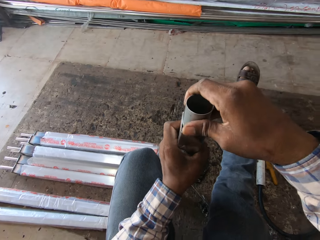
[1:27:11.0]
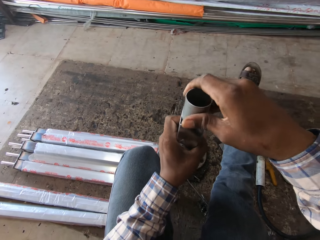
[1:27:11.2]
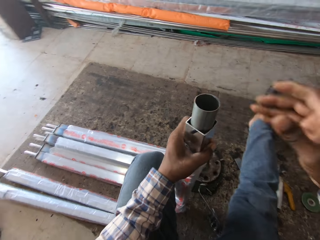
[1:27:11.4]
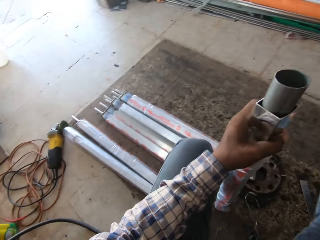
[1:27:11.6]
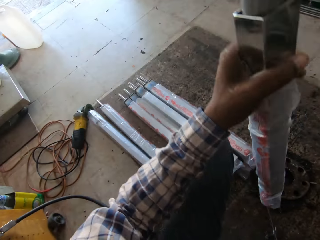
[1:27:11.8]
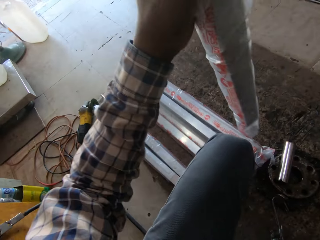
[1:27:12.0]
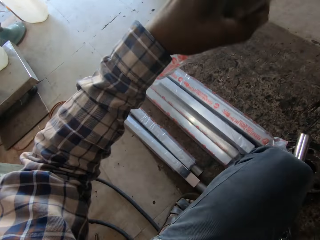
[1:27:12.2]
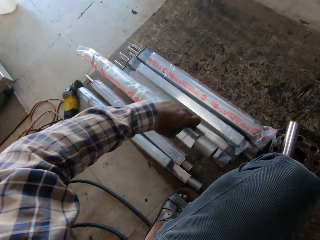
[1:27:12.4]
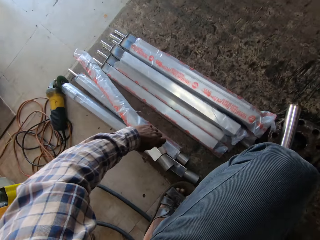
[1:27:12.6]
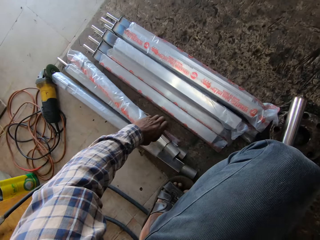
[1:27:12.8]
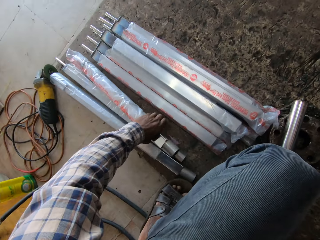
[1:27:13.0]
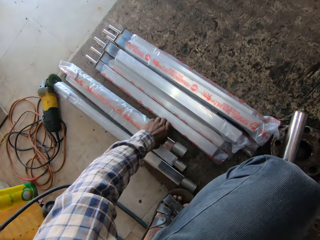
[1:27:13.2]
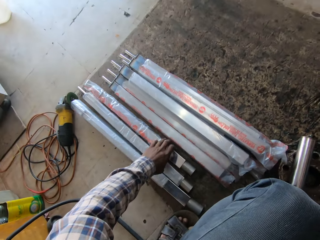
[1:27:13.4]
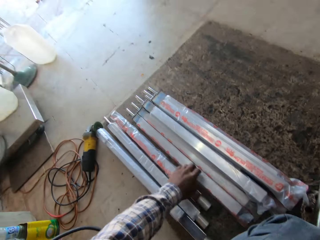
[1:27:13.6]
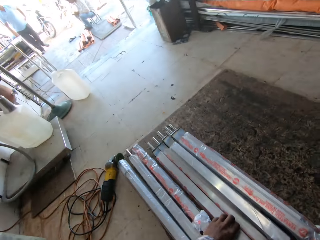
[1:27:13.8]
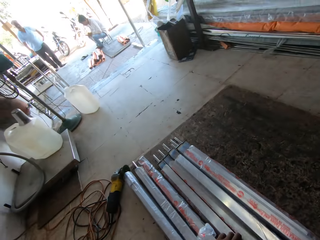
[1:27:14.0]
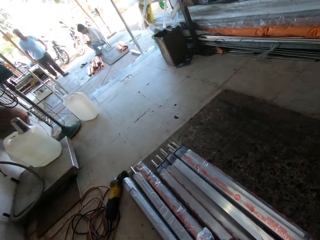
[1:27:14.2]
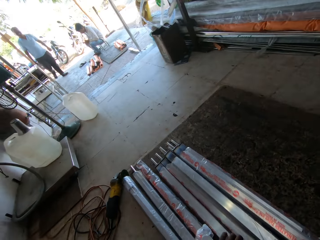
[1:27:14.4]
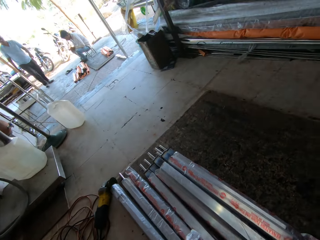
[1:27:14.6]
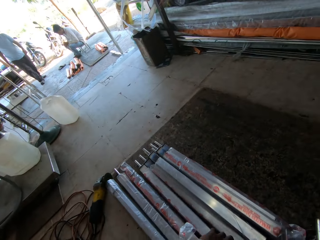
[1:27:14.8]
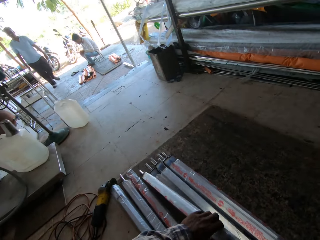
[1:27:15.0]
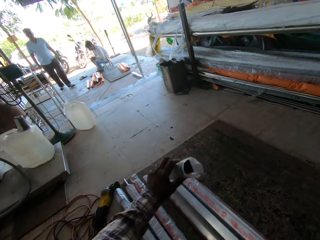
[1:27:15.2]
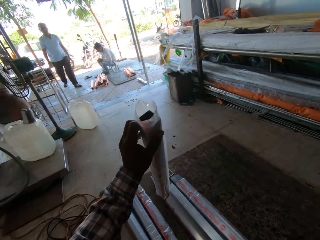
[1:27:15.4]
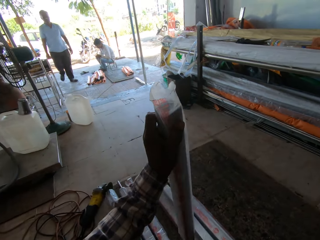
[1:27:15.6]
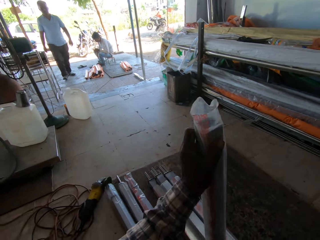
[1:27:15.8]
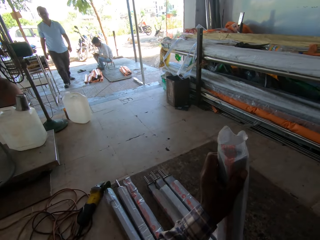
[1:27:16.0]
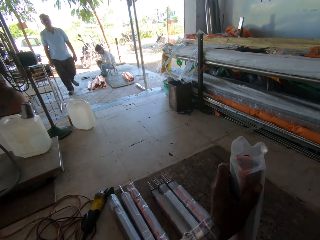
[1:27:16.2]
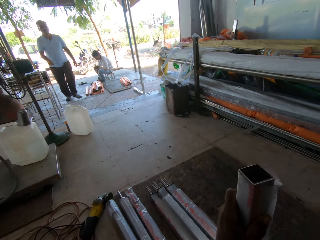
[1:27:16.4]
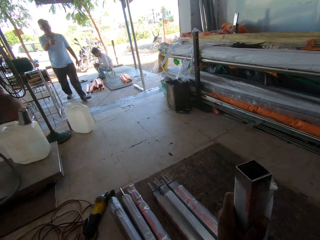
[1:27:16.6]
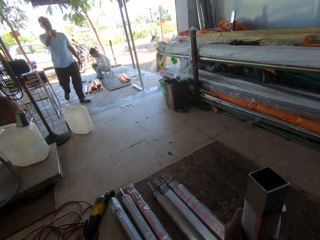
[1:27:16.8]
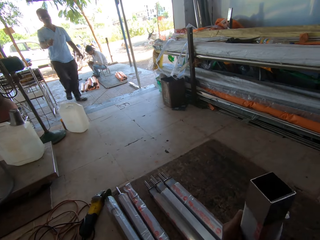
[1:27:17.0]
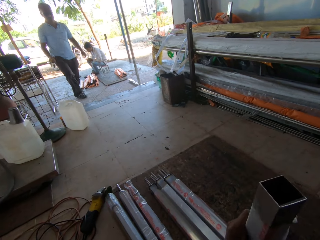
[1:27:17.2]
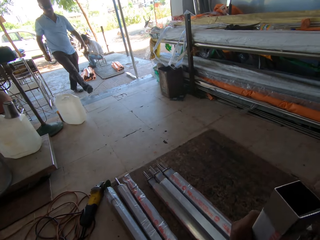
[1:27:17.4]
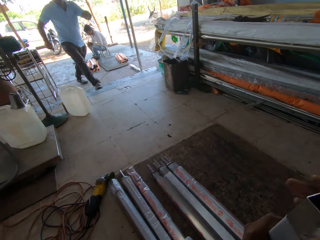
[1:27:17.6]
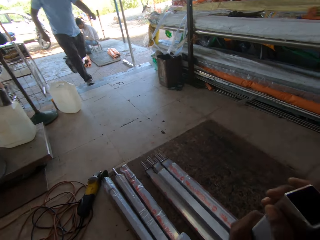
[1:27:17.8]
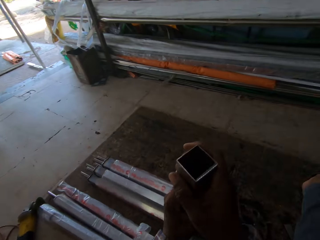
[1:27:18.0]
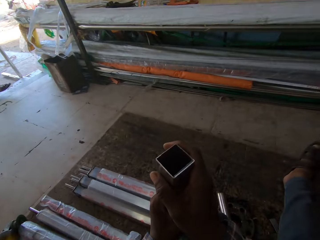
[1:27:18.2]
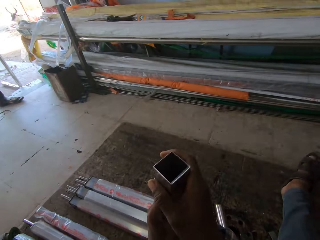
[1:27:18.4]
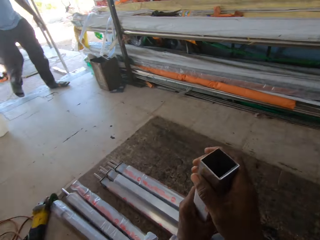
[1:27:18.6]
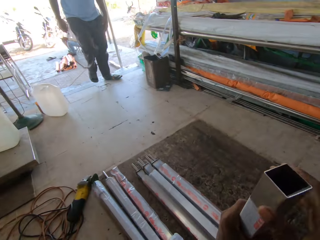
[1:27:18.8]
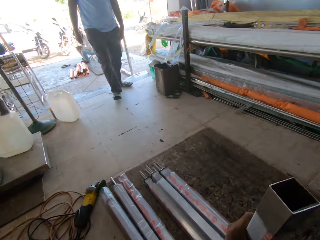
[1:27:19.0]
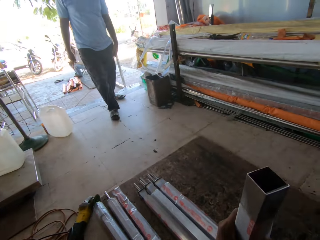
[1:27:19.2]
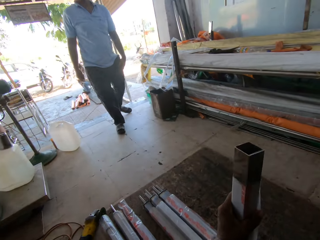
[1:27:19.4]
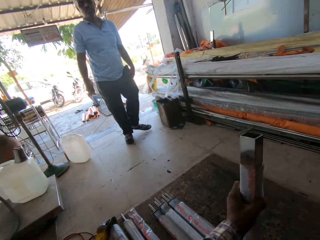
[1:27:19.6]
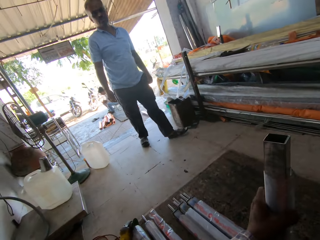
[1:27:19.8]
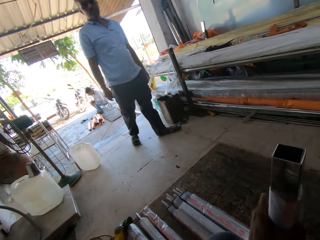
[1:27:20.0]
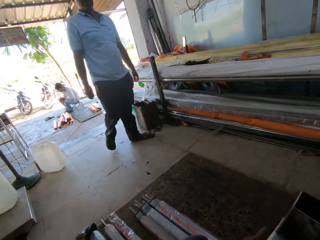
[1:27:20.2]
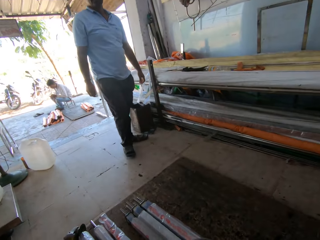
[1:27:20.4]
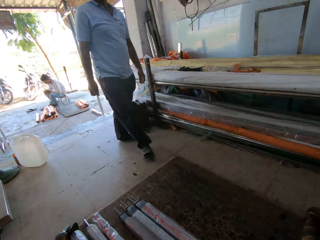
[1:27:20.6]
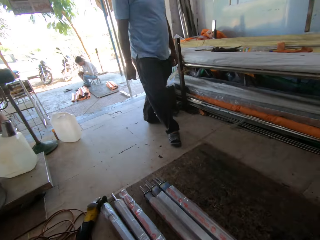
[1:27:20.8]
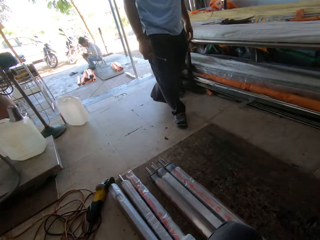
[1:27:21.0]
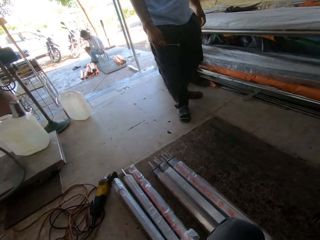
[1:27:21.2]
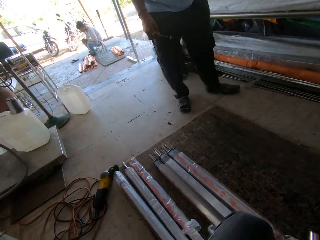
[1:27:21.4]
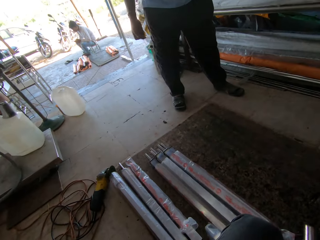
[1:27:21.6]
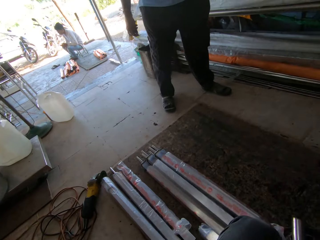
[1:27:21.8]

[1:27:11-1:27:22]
The camera wearer holds the steel metal with his left hand. He drops the steel in his left hand with the other steels on the floor. He picks a steel from the floor with his left hand. A man walks in the warehouse. The camera wearer interacts with the man. He pulls down the polythene bag on the steel metal. The man gestures. The camera wearer holds the metal with both hands. He looks around. He holds the metal with his left hand.

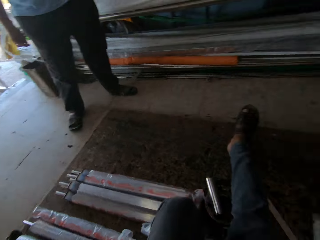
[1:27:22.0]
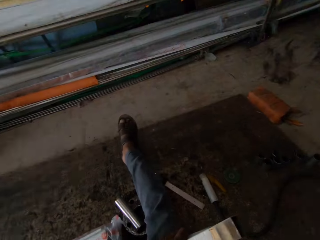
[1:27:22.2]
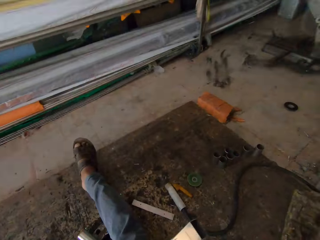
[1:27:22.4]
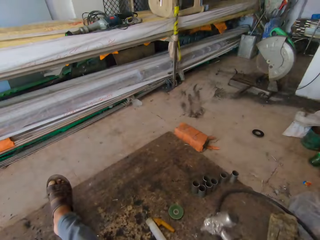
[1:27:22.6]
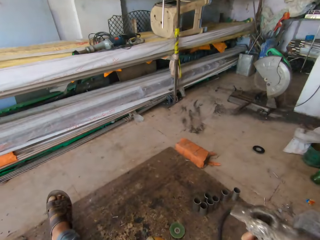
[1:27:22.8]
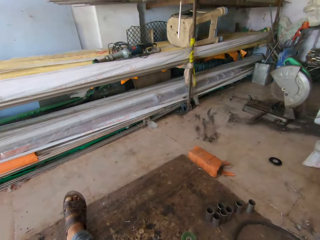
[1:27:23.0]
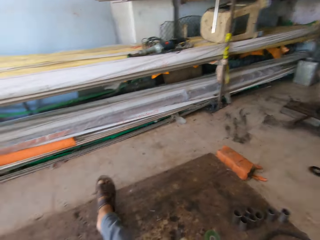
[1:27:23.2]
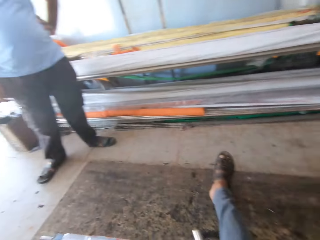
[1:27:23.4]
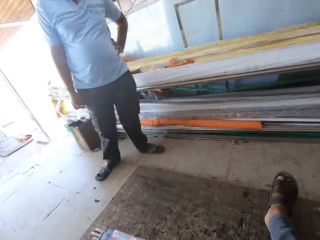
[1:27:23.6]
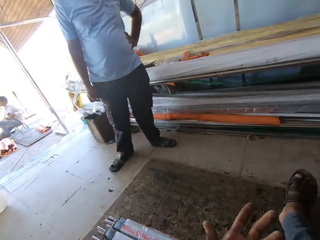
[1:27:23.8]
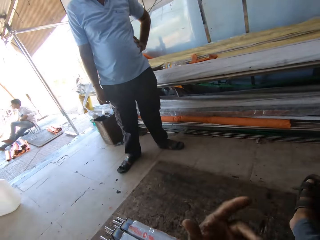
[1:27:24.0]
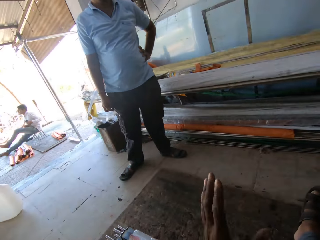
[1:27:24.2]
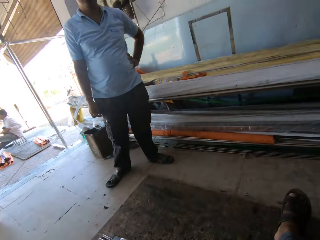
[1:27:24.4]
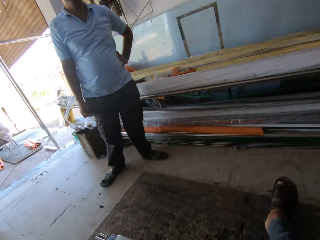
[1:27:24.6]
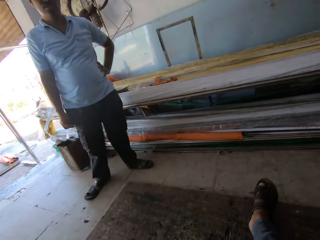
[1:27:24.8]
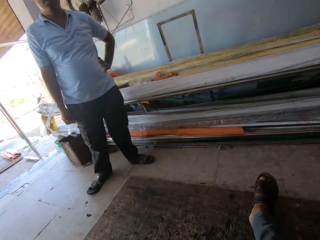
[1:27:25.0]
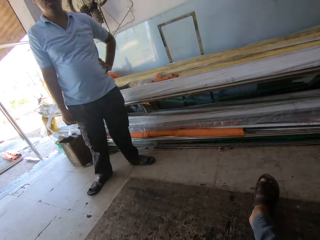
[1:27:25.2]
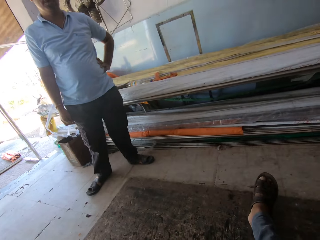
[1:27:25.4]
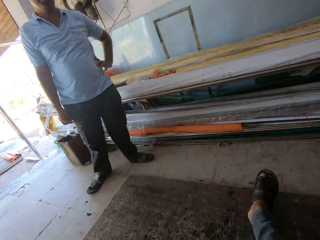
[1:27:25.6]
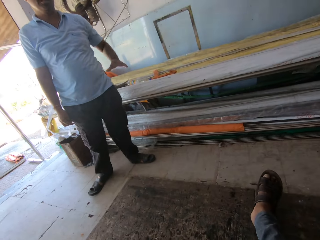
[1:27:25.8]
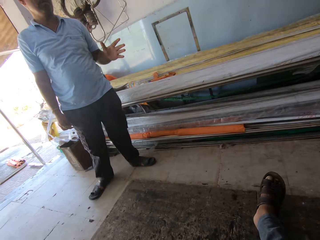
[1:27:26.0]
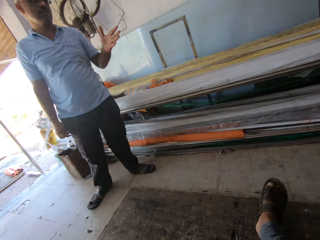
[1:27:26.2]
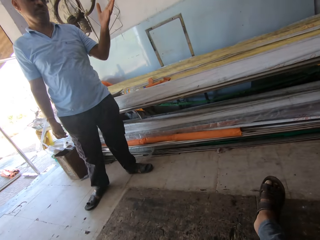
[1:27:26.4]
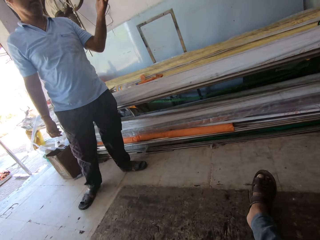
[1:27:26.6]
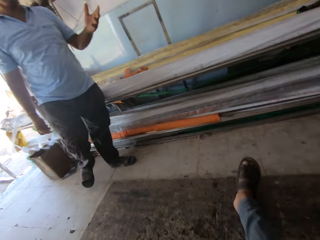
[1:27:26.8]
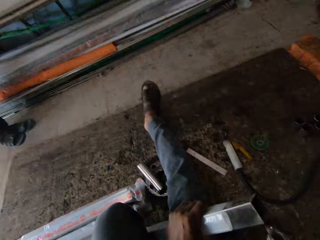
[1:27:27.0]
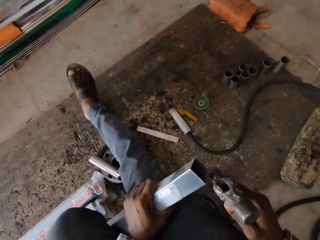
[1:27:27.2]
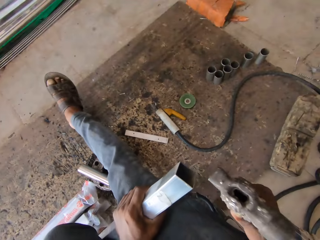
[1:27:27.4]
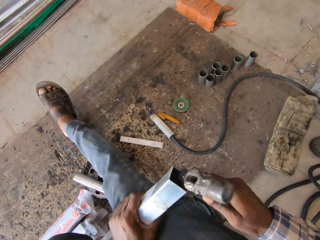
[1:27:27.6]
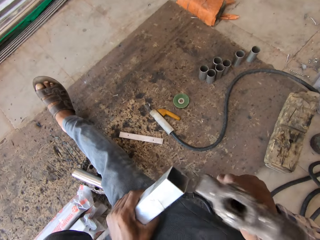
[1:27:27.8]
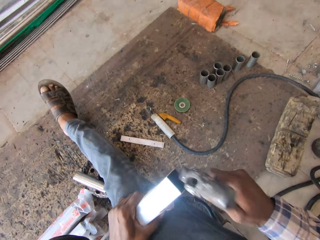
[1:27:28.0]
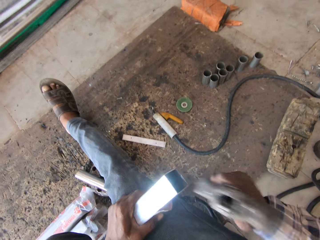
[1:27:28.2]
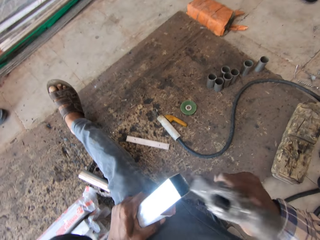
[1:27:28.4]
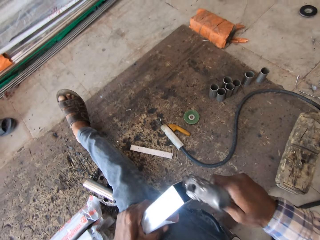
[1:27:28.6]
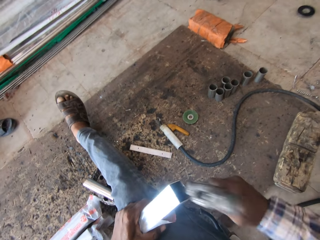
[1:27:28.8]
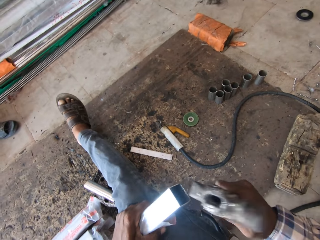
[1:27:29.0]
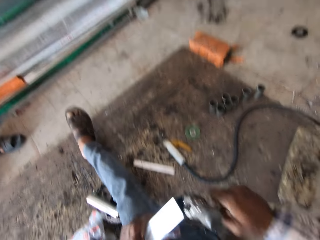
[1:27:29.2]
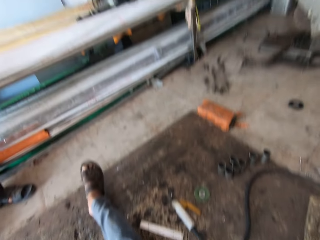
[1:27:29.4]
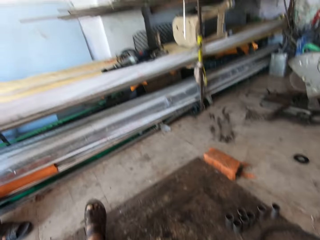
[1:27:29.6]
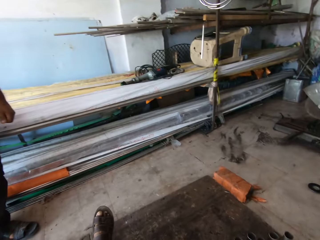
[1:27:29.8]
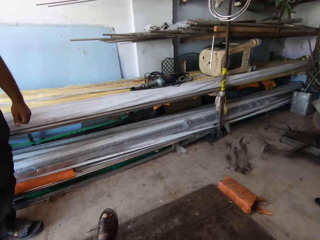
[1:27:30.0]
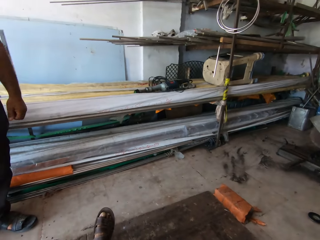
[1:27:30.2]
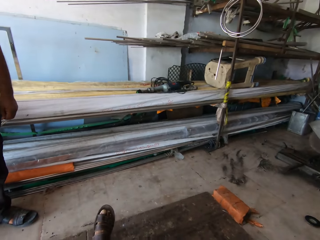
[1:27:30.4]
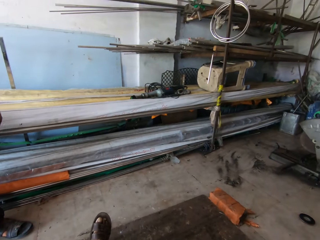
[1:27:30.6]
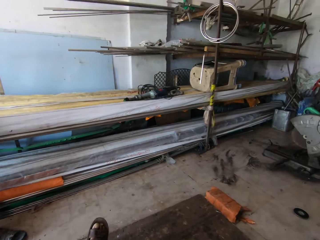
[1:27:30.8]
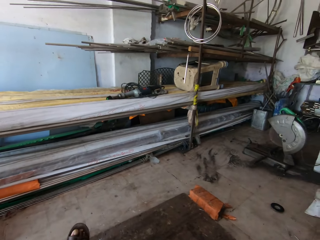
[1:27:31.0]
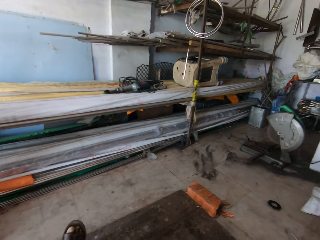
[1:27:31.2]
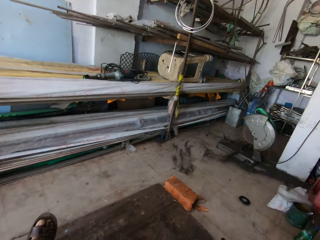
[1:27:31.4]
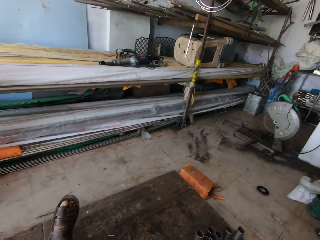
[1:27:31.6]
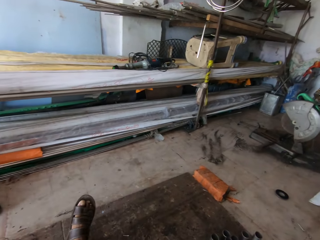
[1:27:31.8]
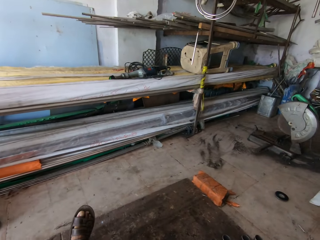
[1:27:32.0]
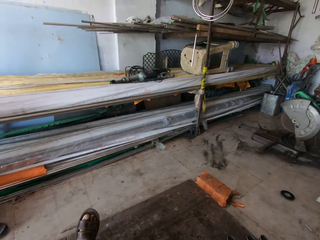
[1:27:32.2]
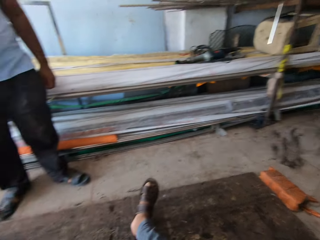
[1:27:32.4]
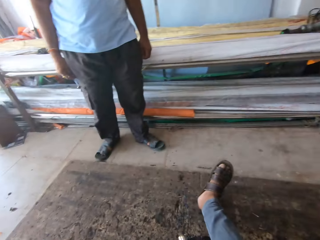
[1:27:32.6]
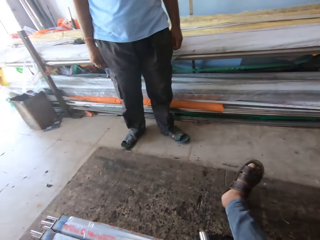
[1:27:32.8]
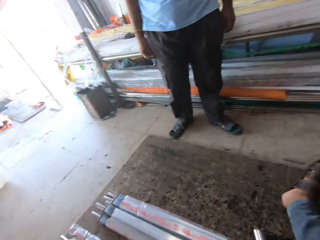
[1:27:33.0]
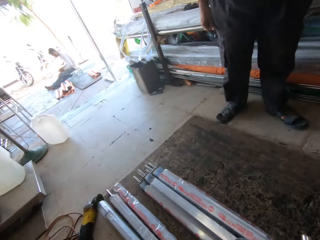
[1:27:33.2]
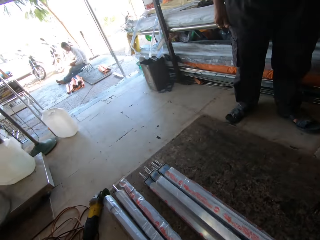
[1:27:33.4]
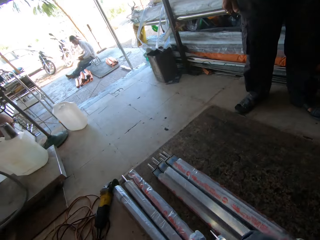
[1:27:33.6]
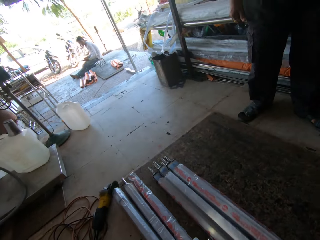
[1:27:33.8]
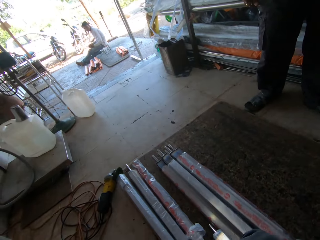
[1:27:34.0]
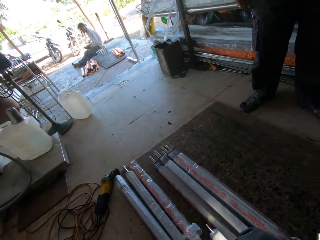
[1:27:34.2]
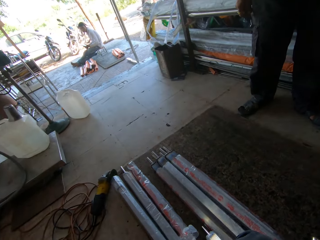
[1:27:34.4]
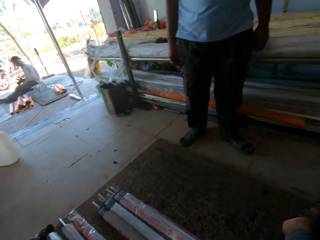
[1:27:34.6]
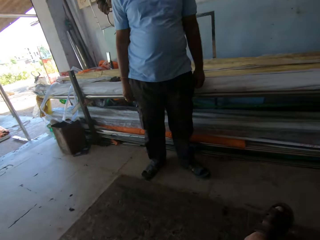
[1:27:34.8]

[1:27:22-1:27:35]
The camera wearer picks the hammer from the floor with his right hand. A person holds his waist. The camera wearer gestures at the person. The person gestures. The camera wearer hits the steel with the hammer in his right hand. He drops the hammer in his right hand on the floor. He looks around.
